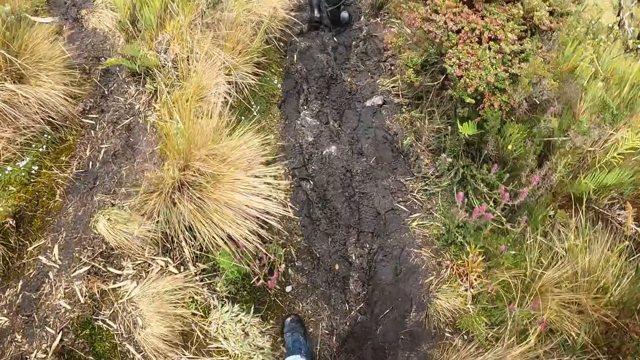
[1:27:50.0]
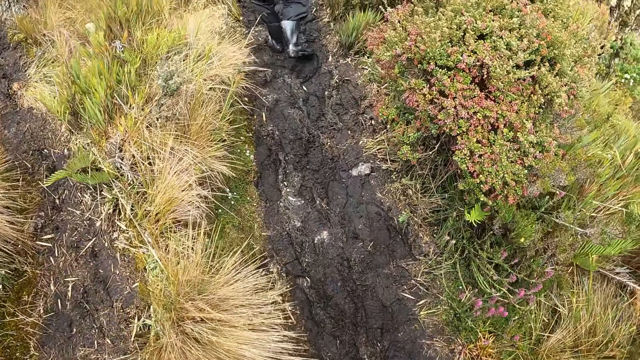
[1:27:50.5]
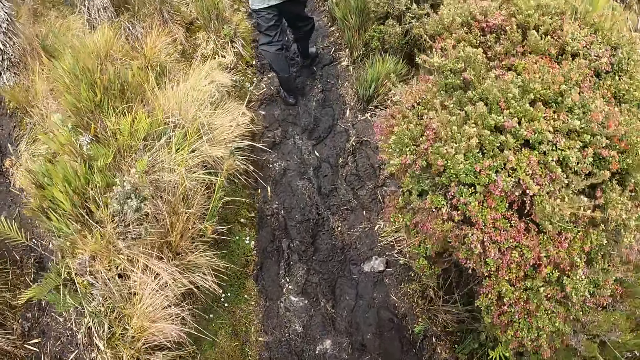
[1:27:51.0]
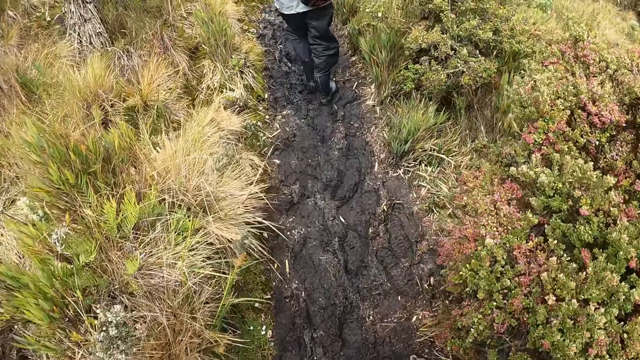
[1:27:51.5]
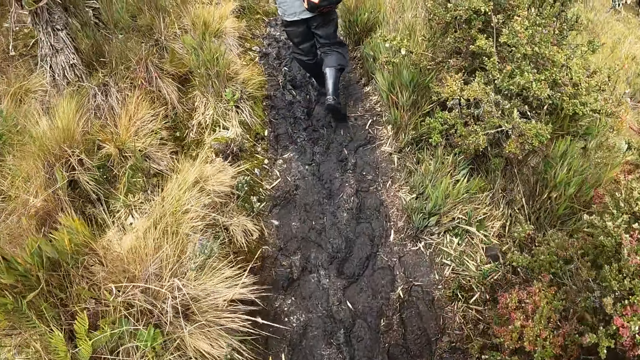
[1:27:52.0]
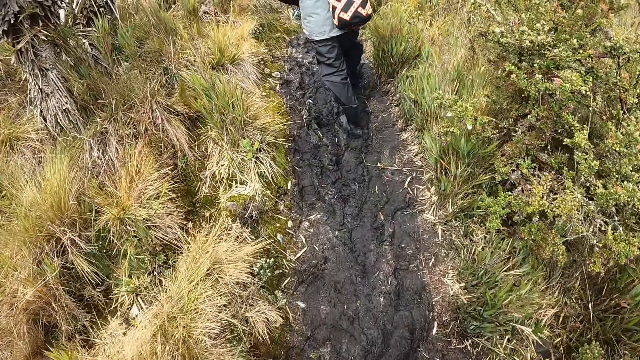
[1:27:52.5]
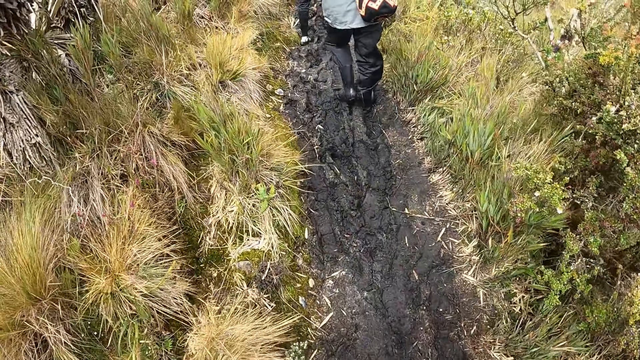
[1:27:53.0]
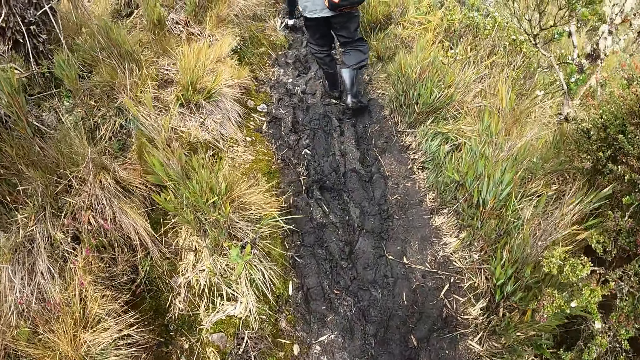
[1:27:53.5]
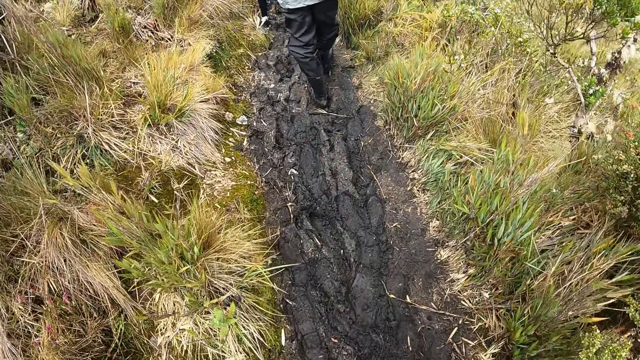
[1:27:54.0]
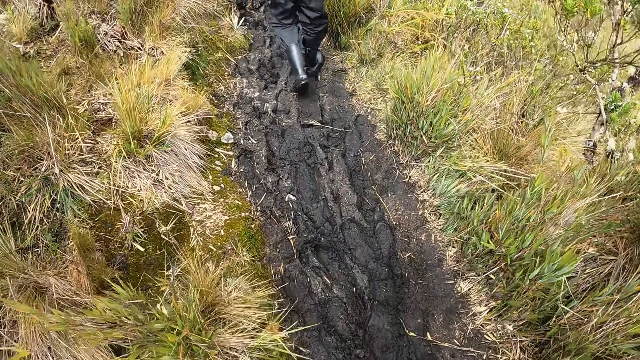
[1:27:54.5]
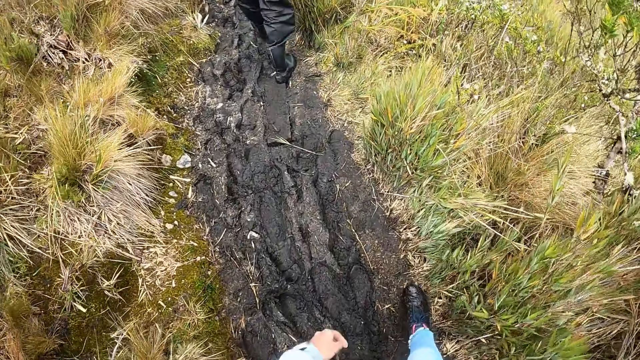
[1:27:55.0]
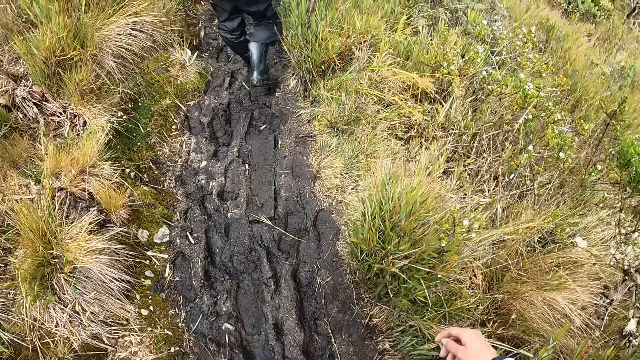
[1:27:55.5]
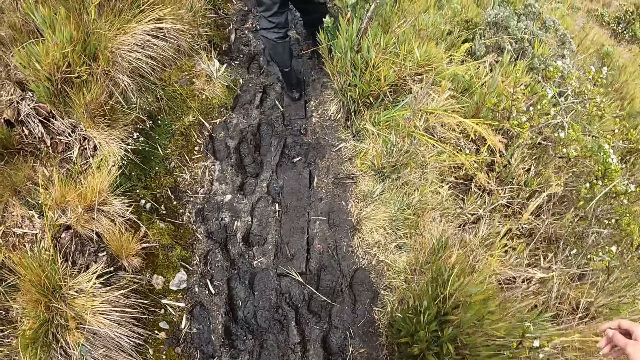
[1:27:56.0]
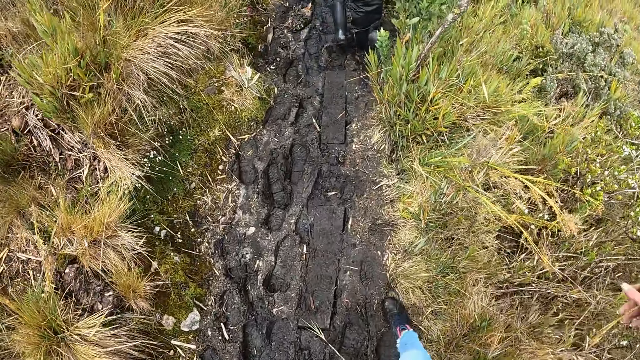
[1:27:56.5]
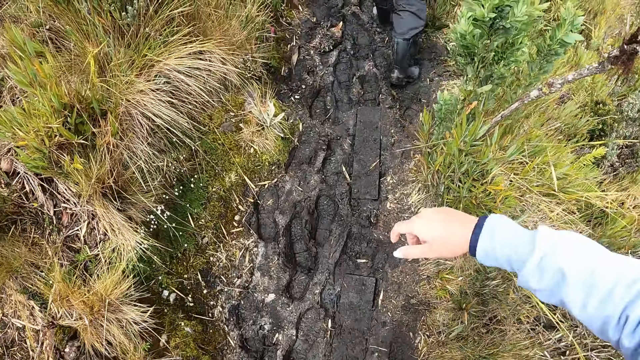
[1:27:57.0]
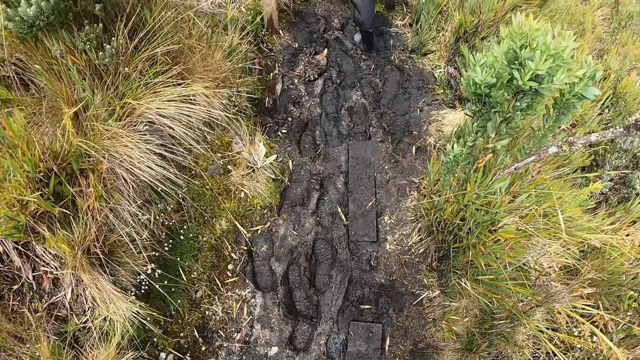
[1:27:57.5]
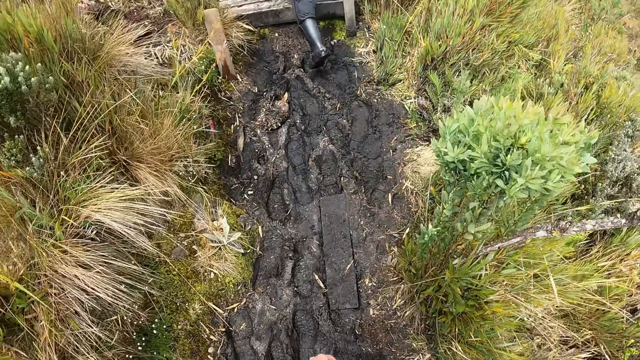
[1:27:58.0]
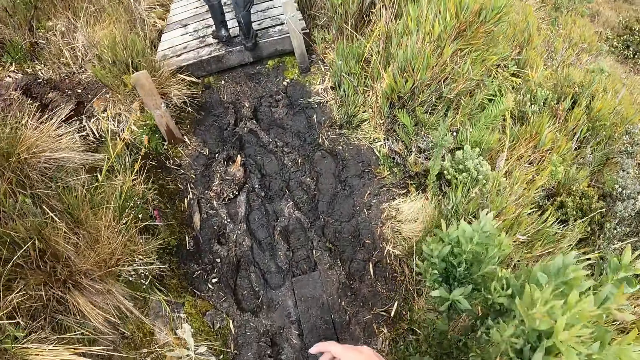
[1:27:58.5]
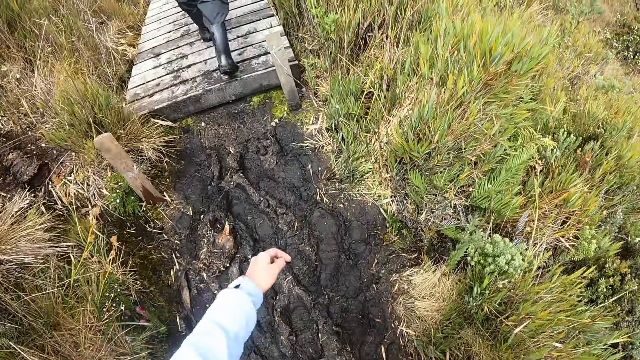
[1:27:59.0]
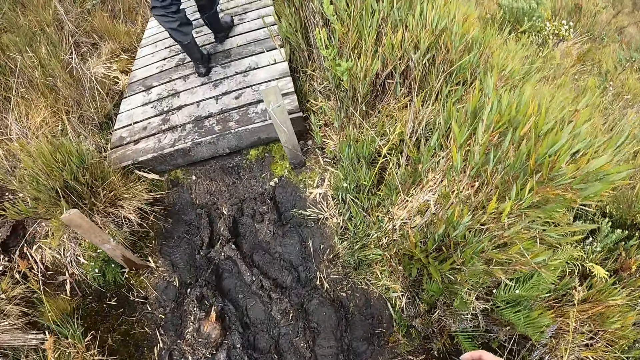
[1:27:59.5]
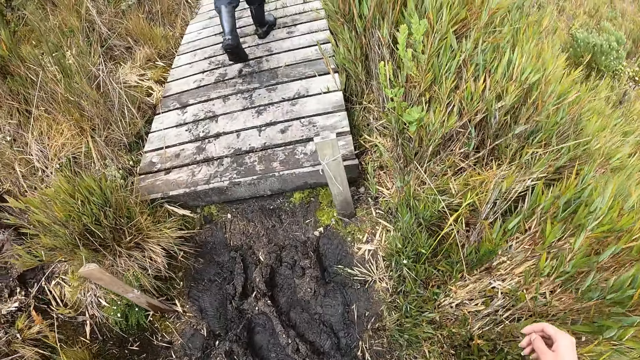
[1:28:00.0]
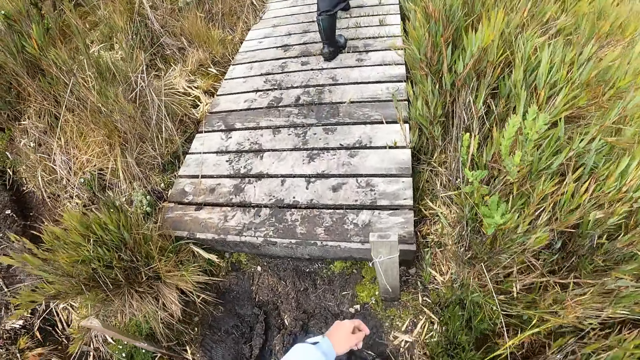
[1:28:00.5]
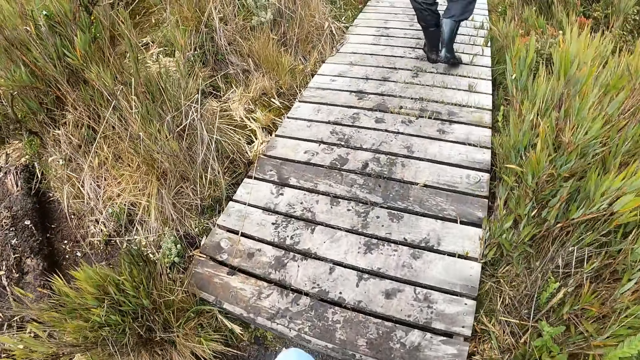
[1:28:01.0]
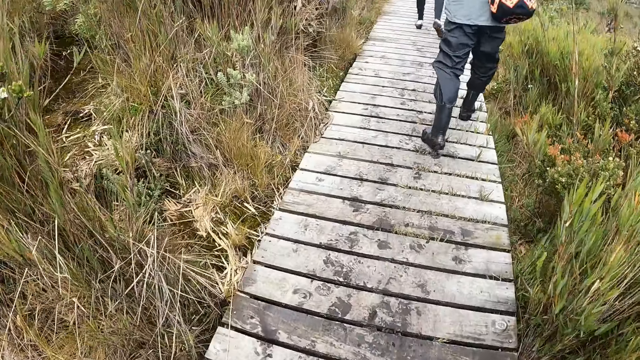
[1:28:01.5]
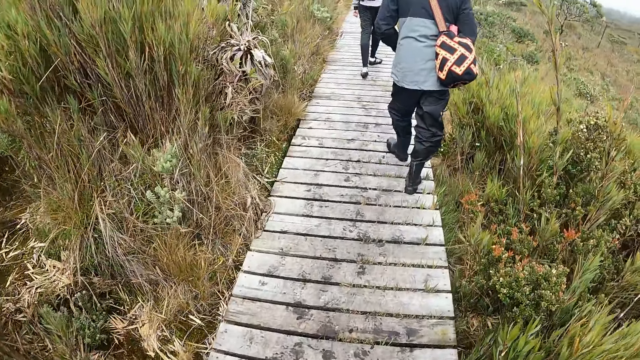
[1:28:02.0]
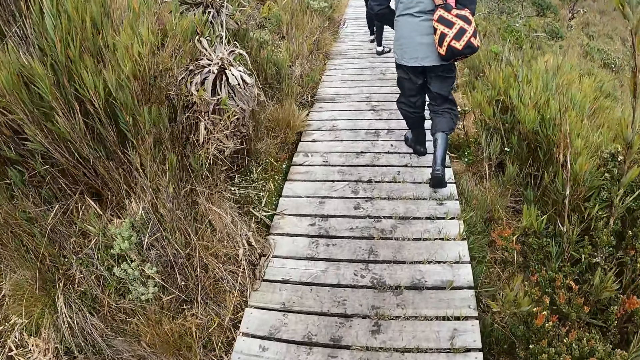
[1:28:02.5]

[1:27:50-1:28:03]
A person walks on a walkway. The camera wearer walks on mud. They walk on a pathway with the group of people.

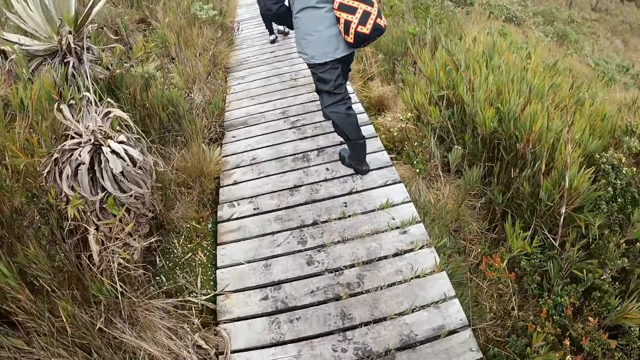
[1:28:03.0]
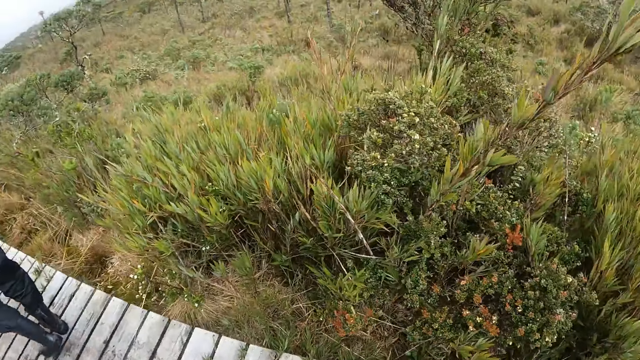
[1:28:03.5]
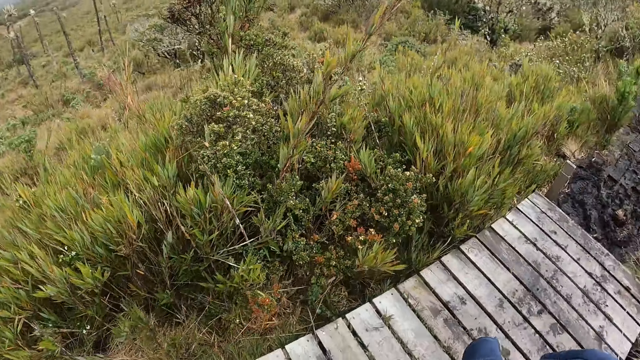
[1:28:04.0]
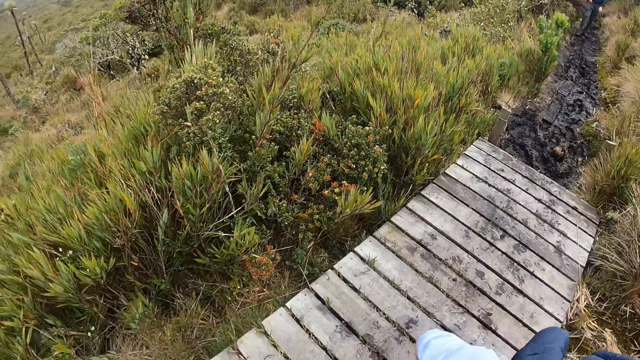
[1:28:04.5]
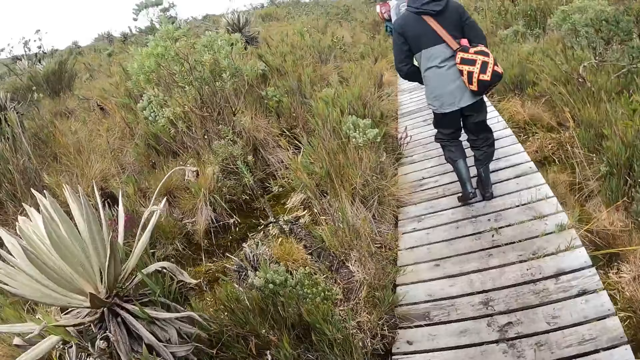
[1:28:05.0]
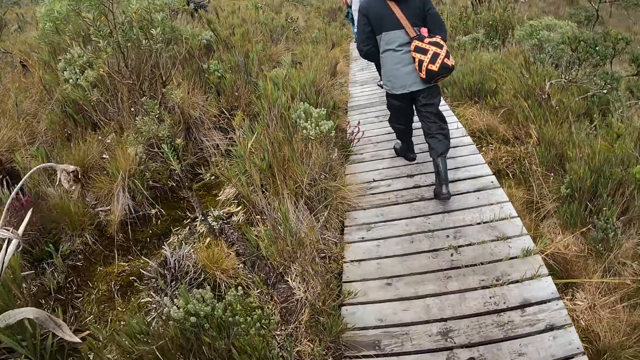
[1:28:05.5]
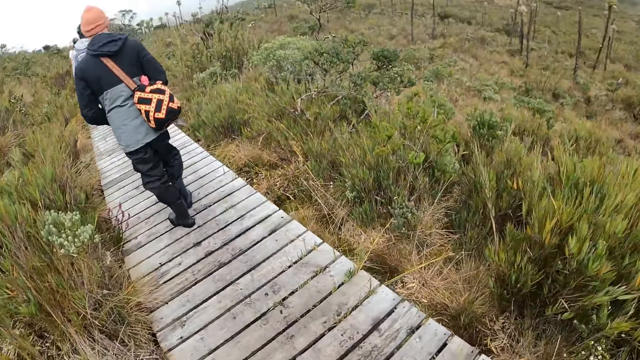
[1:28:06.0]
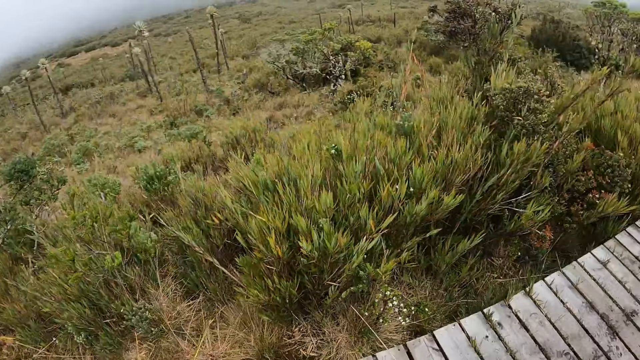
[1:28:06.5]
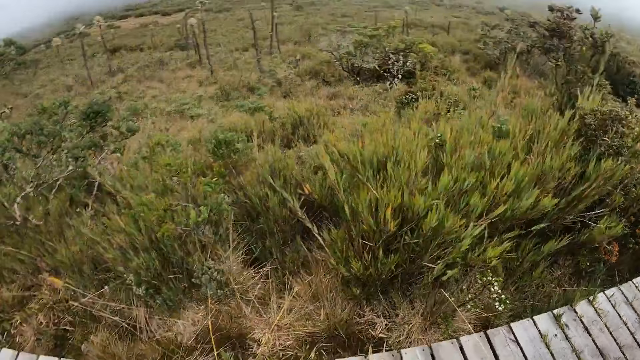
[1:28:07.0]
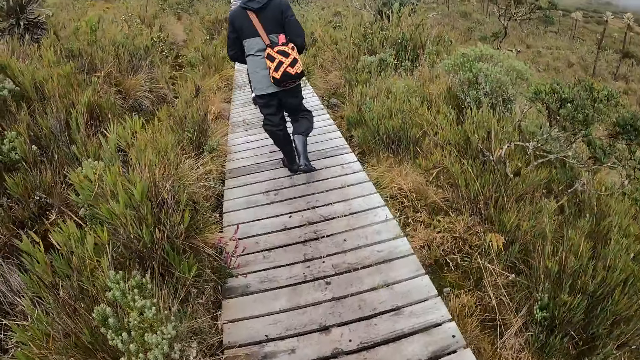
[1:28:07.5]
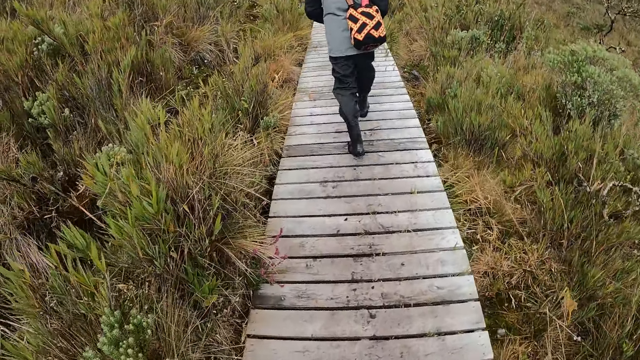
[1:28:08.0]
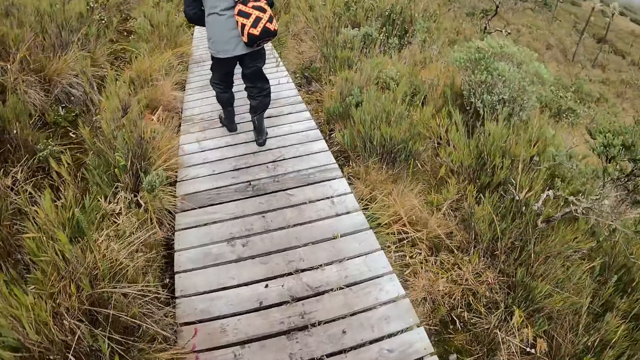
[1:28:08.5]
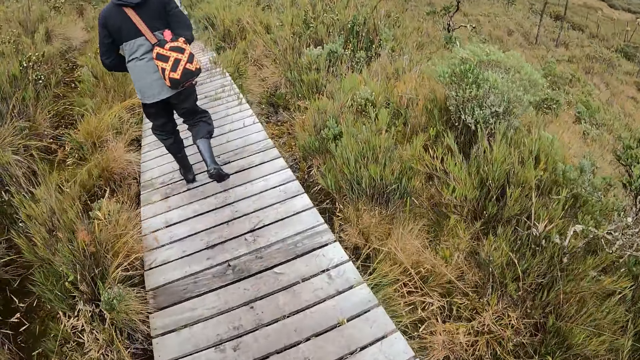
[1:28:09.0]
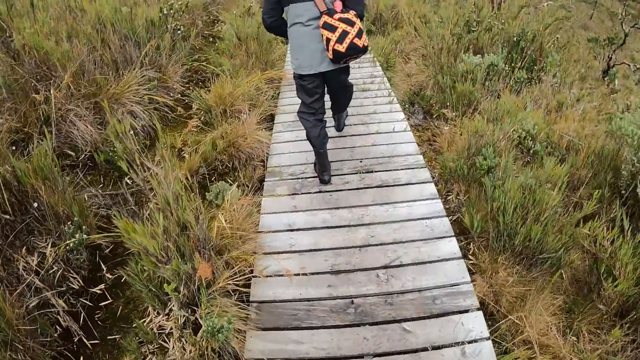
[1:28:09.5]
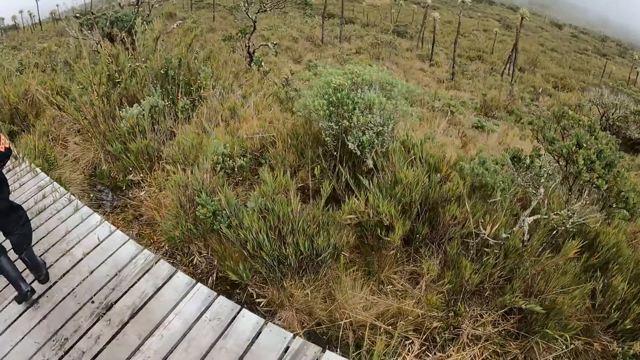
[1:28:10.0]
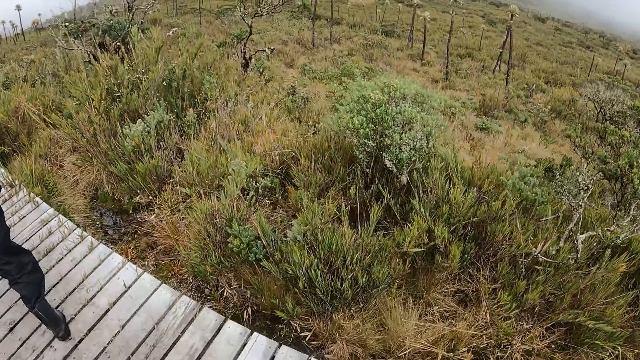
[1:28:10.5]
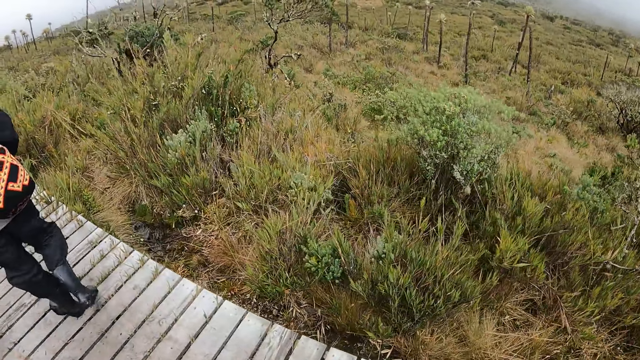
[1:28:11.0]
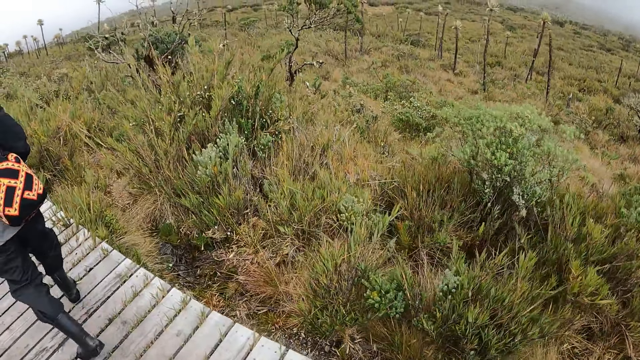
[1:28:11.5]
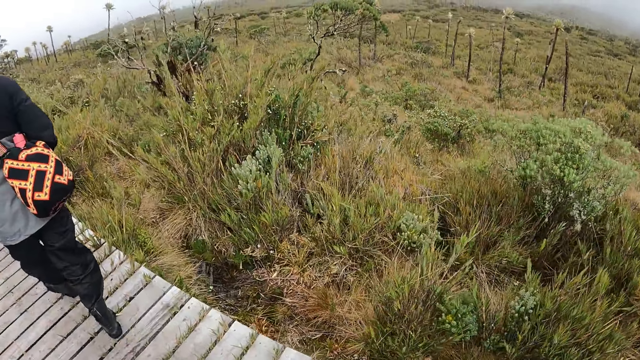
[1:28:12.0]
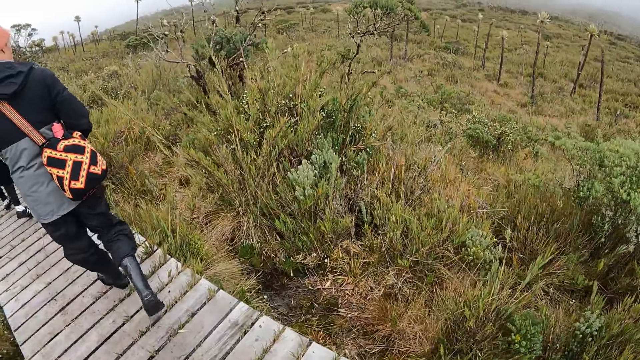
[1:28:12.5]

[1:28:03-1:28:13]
The camera wearer looks around. They walk on a walkway.
